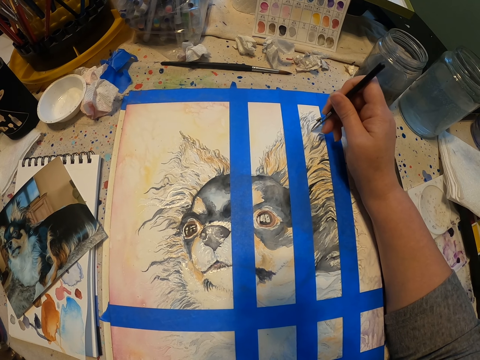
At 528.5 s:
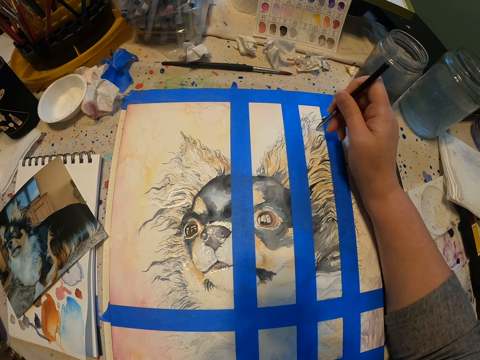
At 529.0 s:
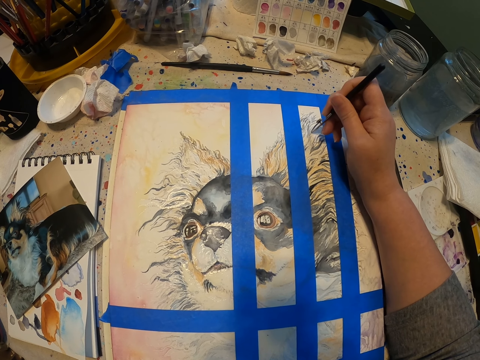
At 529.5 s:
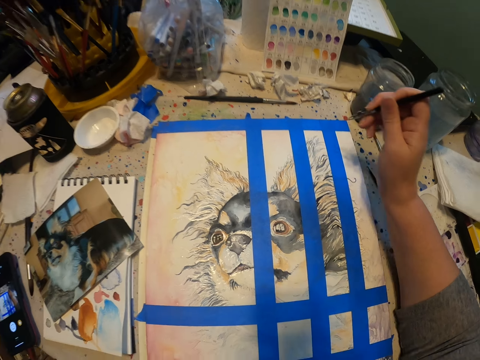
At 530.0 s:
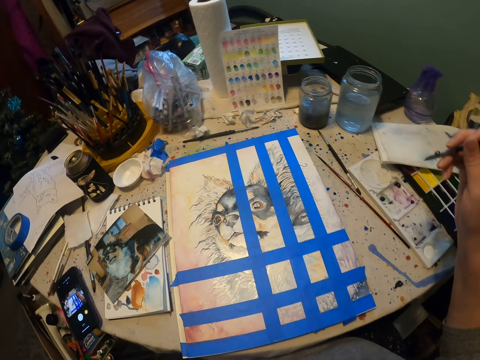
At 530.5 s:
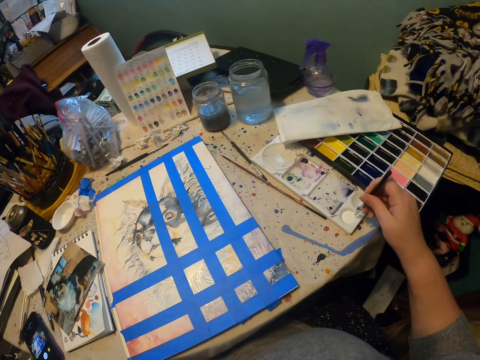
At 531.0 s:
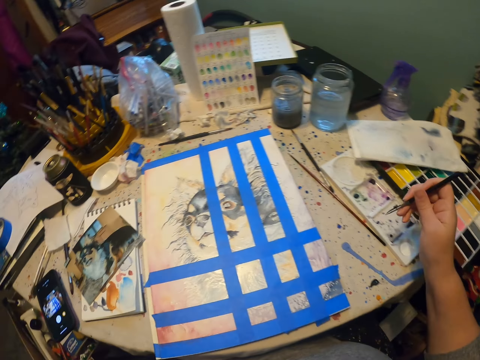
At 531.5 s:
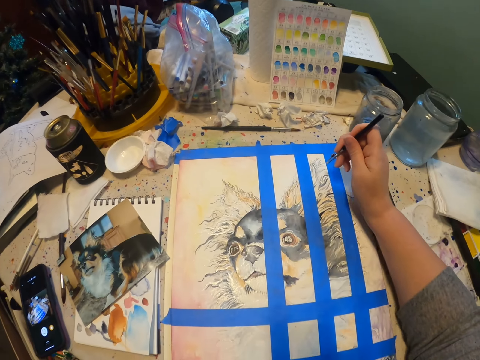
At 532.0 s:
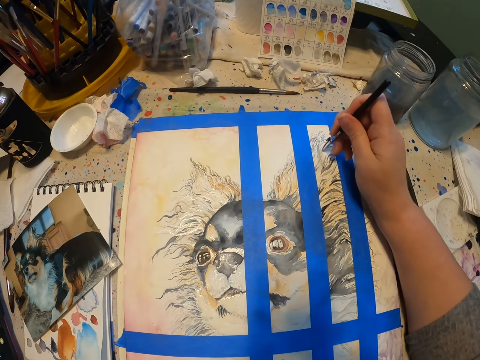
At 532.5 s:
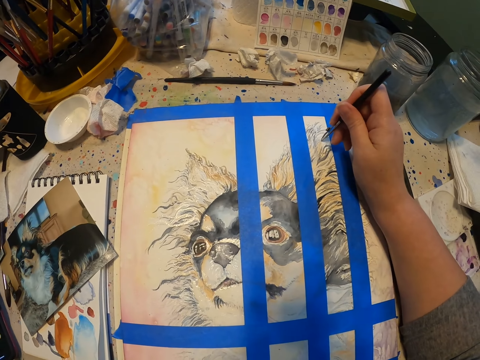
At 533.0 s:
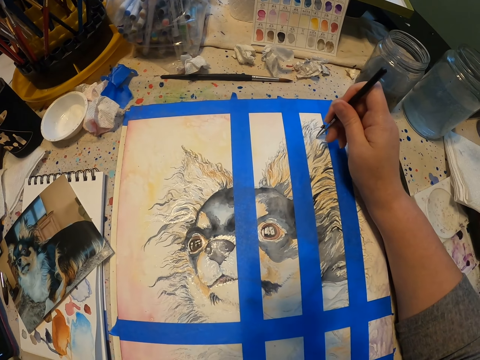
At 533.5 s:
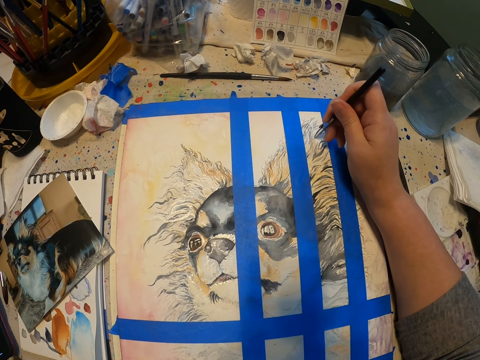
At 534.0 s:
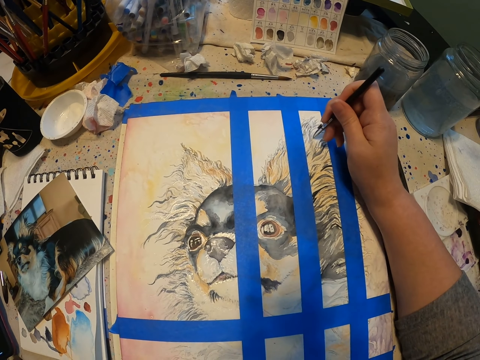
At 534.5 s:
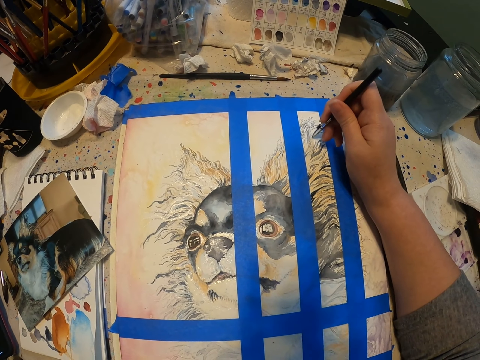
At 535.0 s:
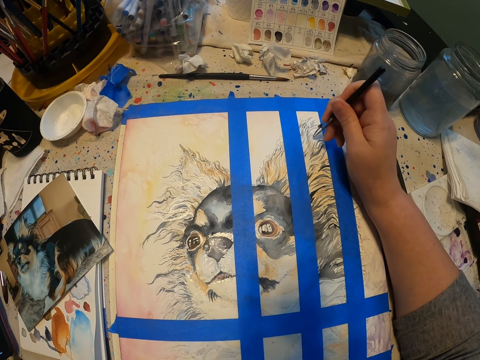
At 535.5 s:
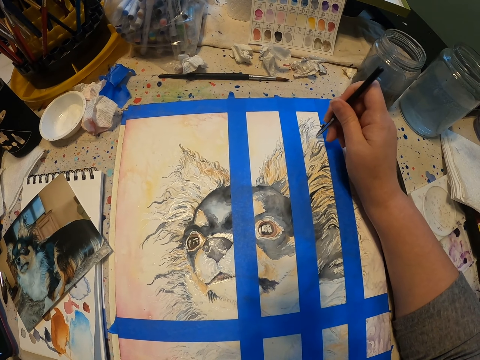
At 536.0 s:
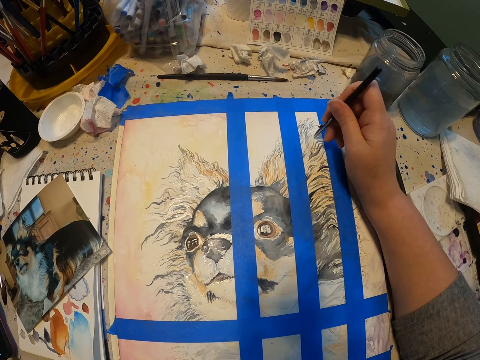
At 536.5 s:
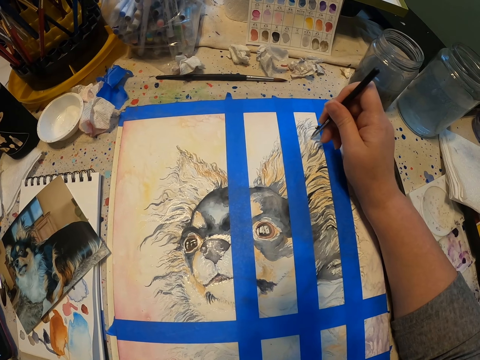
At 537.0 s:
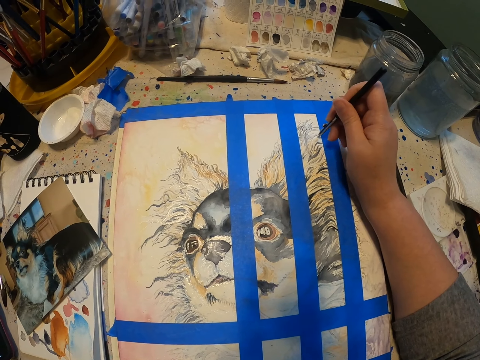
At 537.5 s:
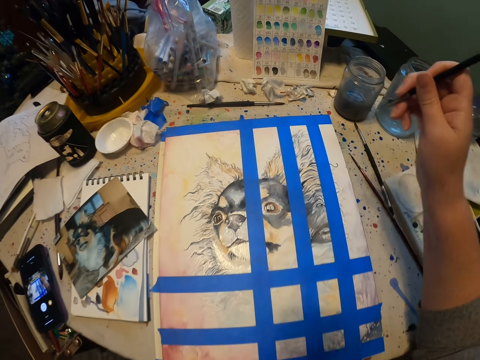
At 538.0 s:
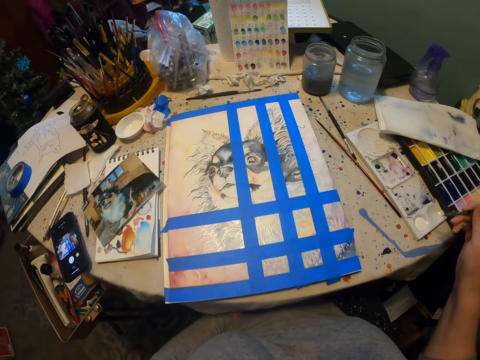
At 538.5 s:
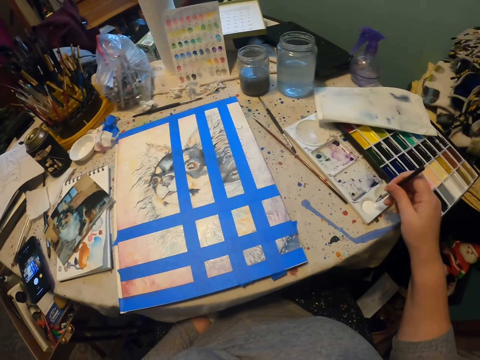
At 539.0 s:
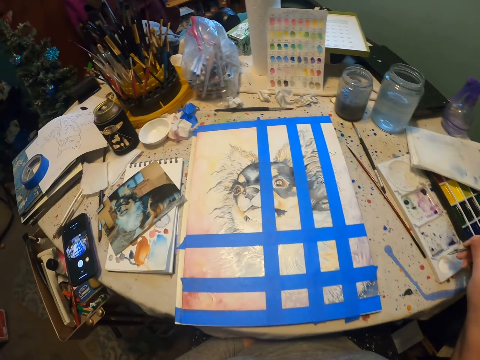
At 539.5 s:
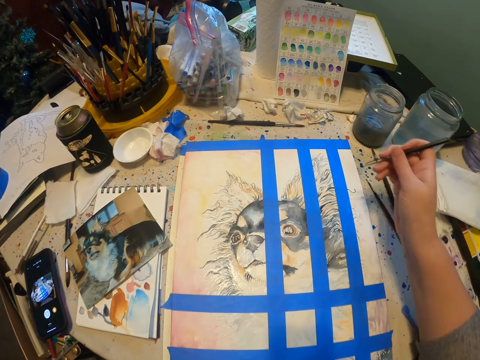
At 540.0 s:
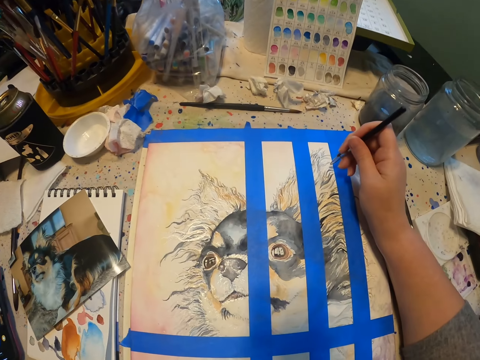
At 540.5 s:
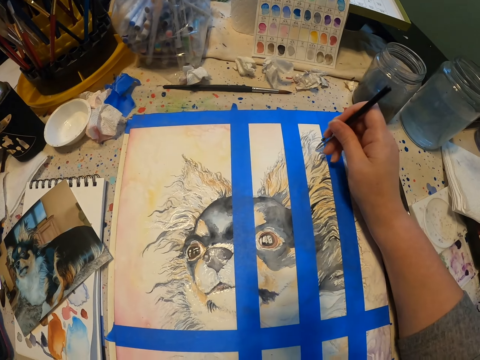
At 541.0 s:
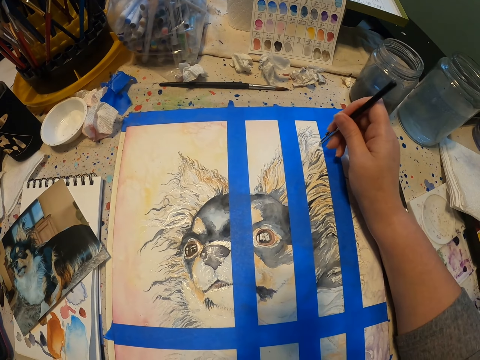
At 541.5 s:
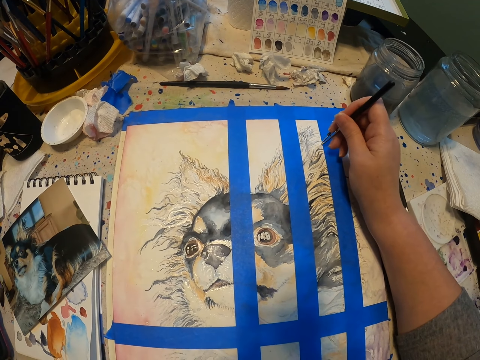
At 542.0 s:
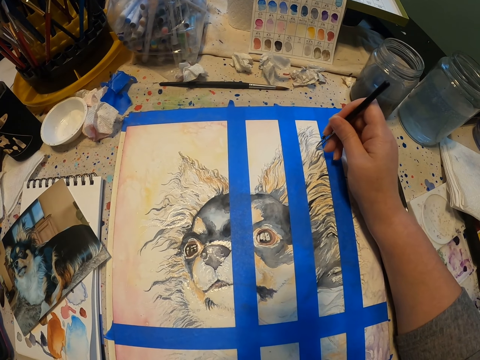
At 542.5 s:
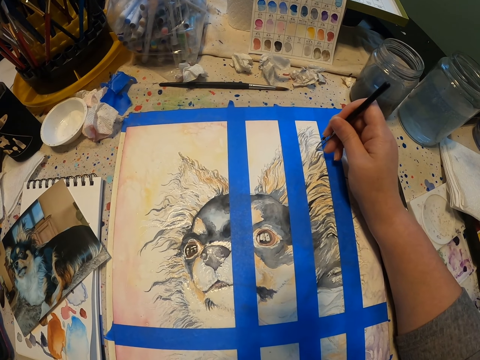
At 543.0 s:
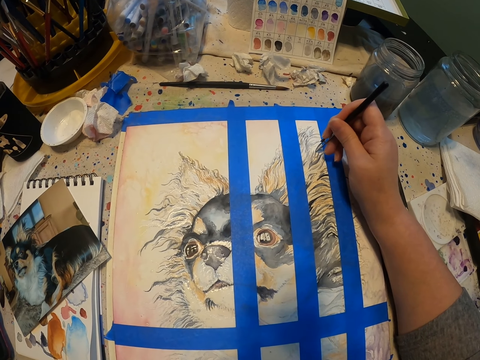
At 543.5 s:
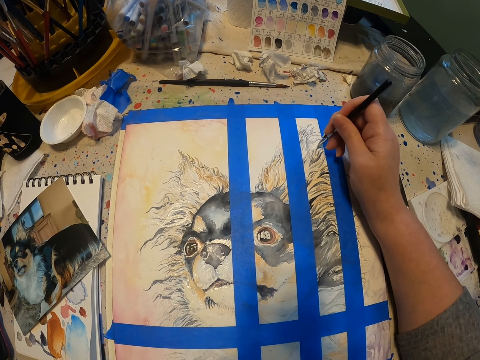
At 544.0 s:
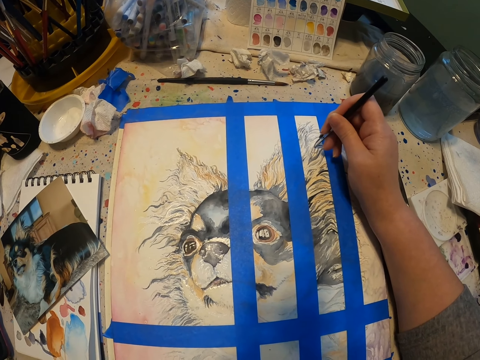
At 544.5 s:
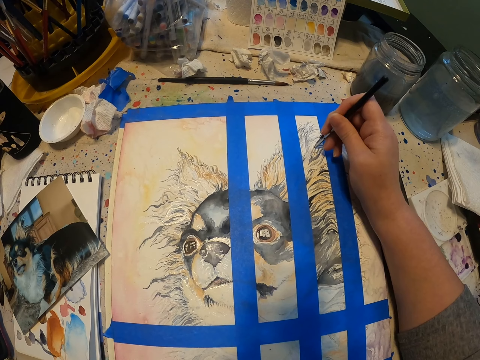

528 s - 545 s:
The camera wearer picks paint with the paint pen in the paint palette. They paint the art with the paint pen on the drawing paper. They pick paint with the paint pen in the paint palette. They paint the art with the paint pen on the drawing paper.

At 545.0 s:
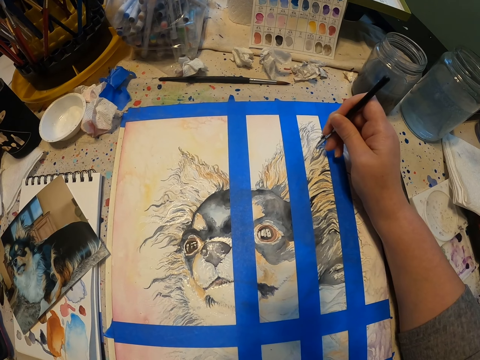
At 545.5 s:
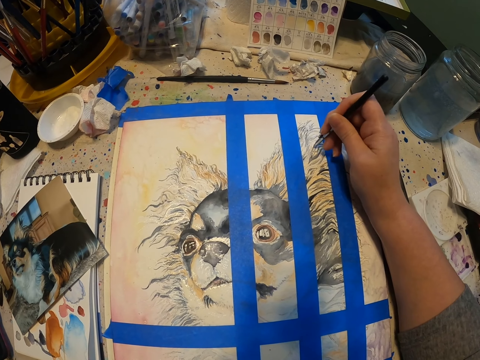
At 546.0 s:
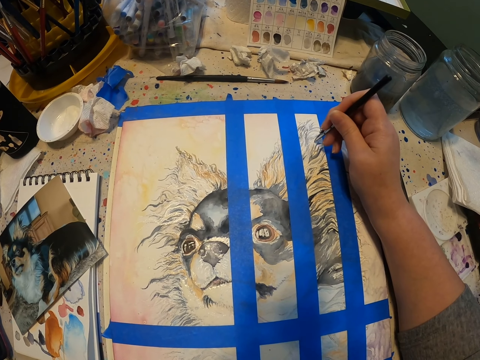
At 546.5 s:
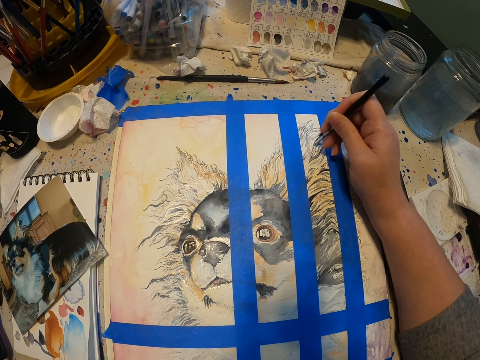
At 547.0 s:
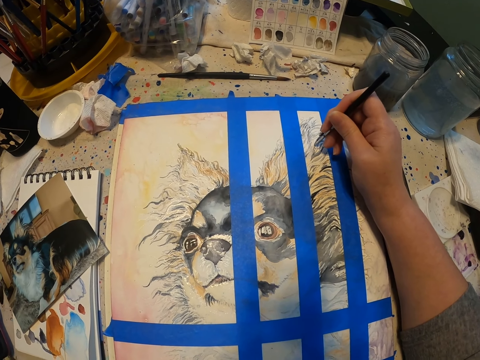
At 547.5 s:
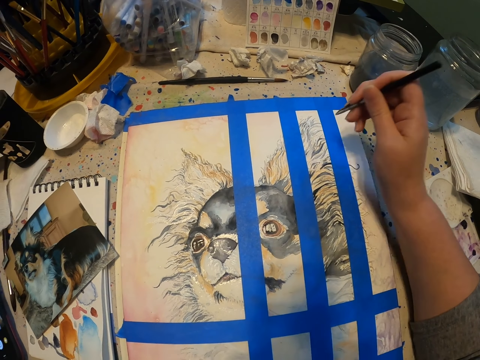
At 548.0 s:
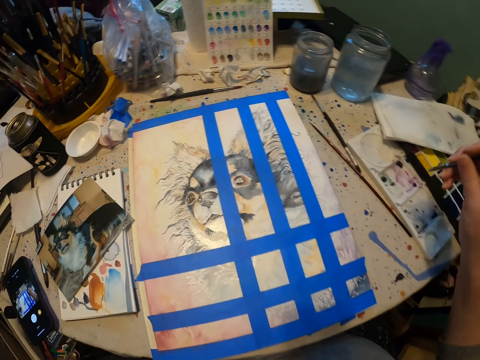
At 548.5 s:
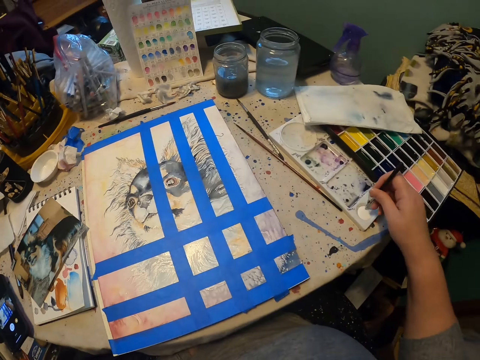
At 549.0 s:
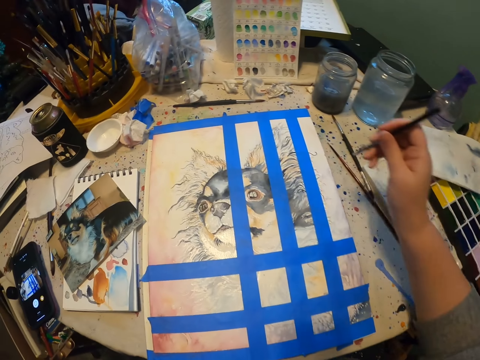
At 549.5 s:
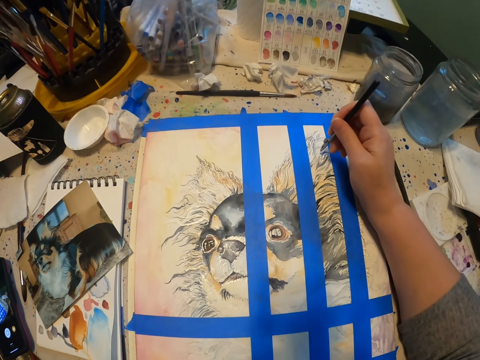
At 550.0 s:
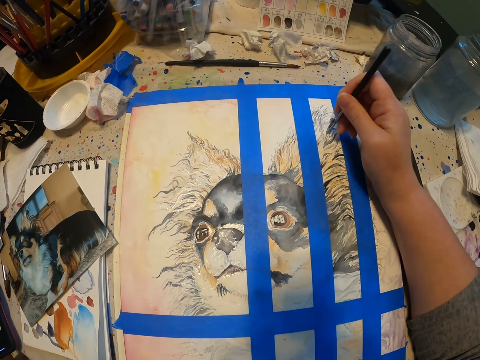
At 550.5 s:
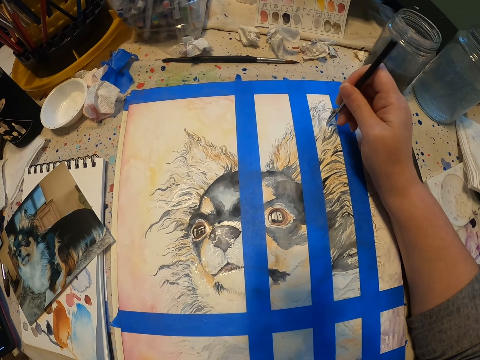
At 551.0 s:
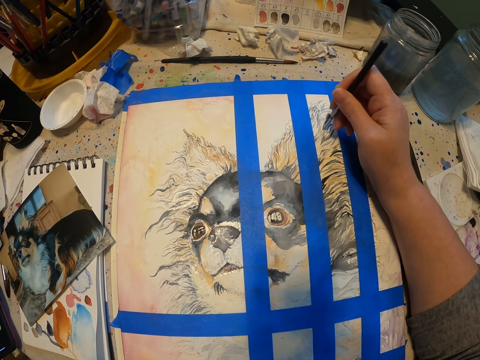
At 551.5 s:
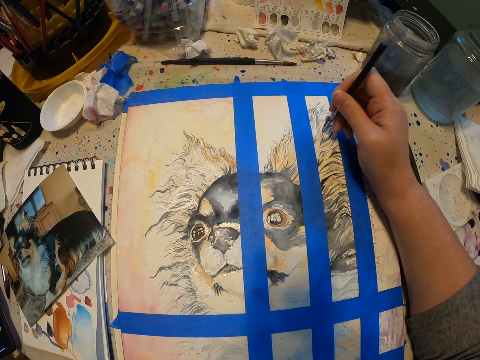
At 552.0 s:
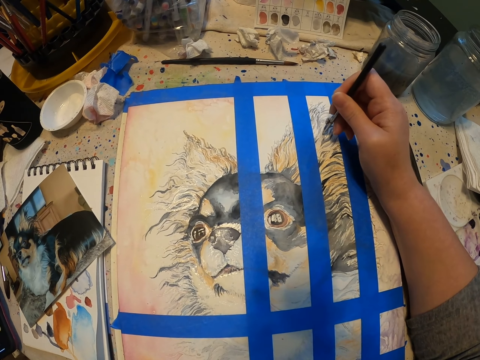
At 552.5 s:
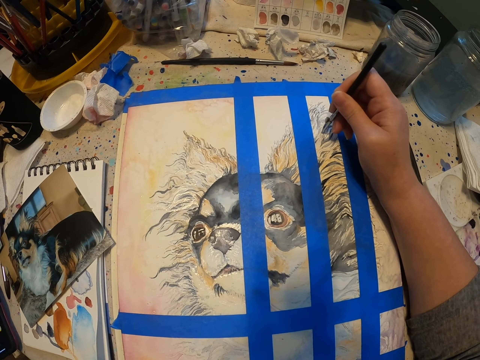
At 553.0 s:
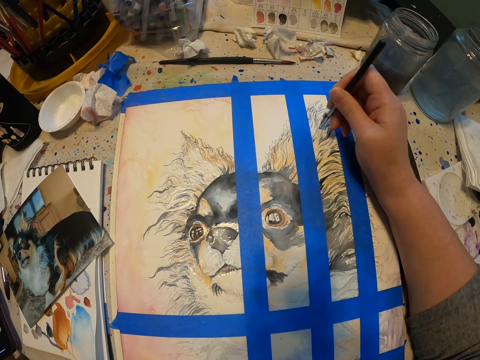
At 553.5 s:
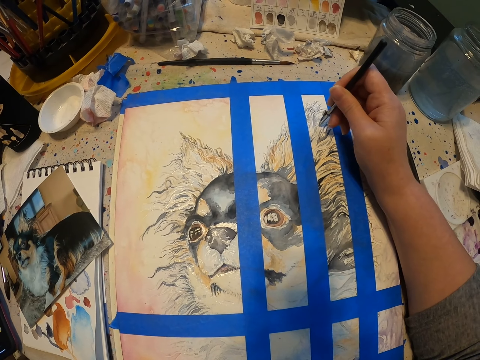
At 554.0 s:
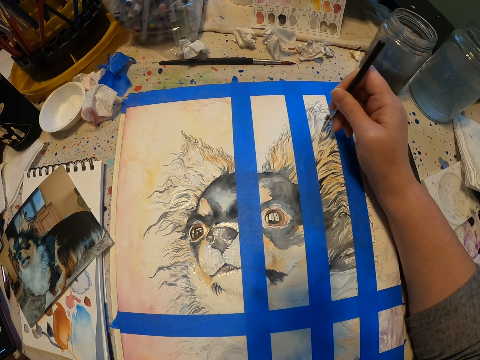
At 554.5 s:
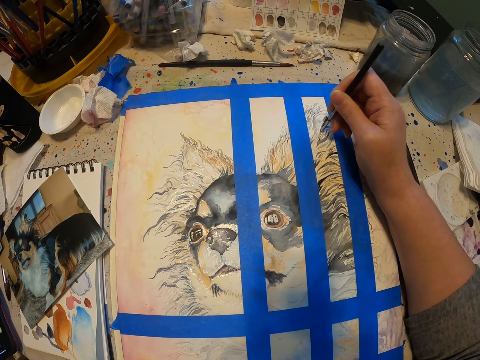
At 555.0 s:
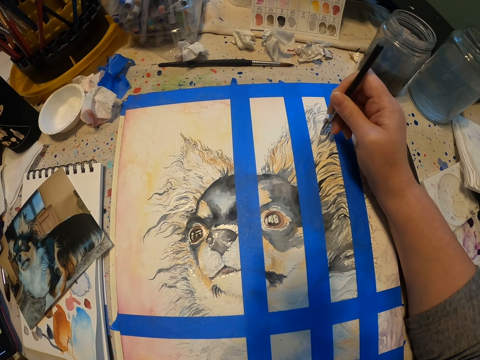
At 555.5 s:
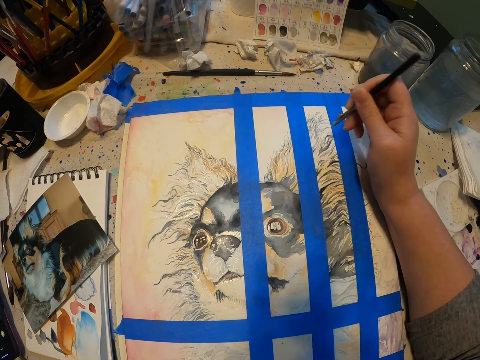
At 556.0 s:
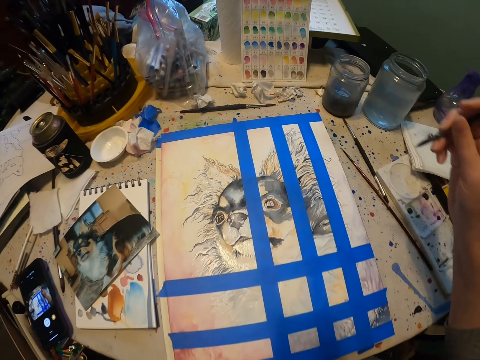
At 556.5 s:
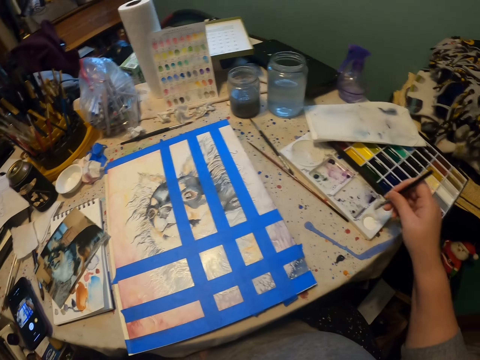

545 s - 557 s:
The camera wearer takes paint in the paint palette. They draw on the drawing paper.
